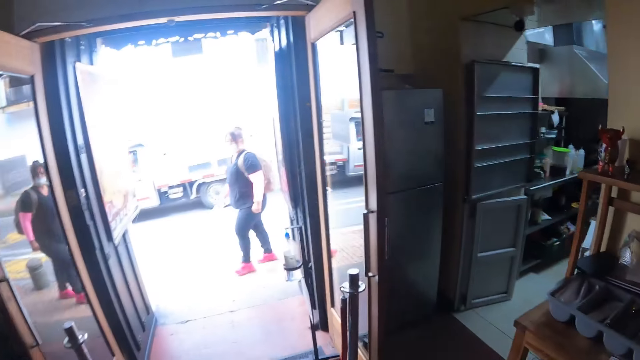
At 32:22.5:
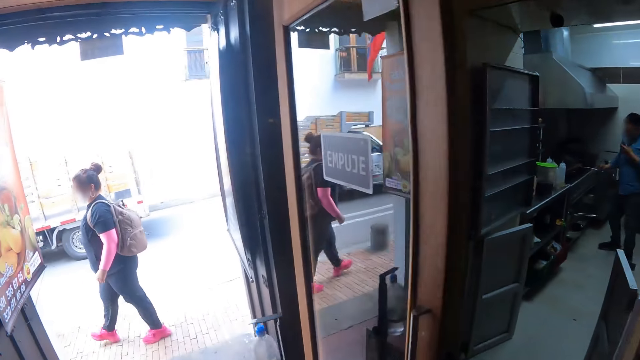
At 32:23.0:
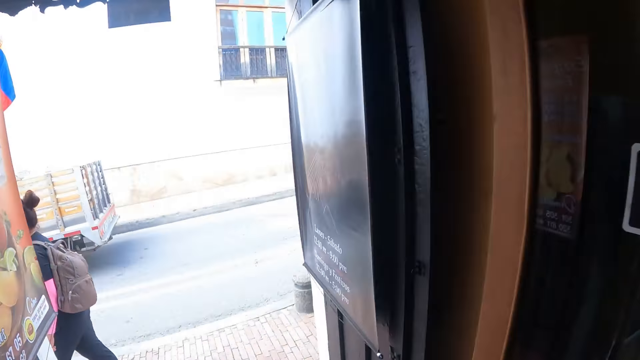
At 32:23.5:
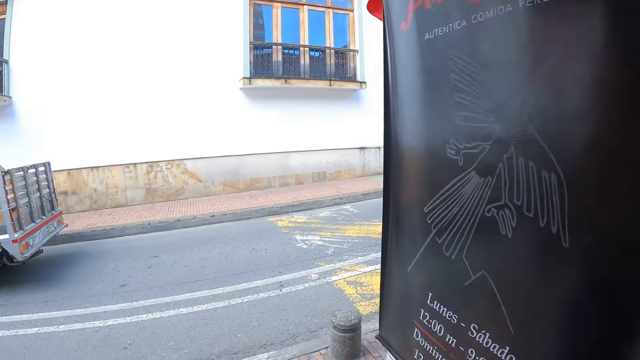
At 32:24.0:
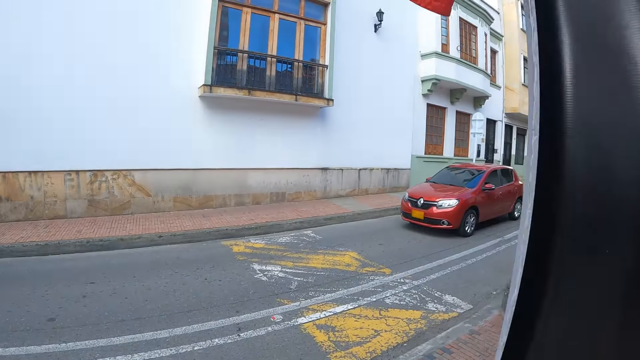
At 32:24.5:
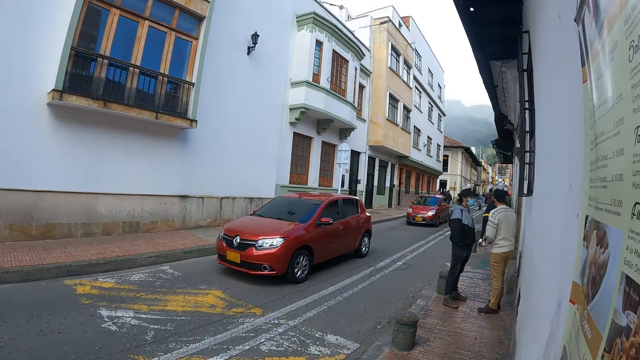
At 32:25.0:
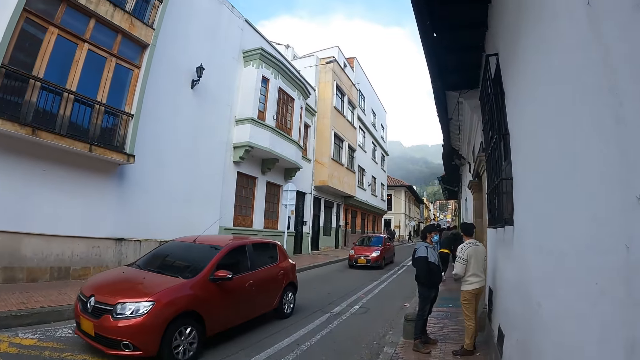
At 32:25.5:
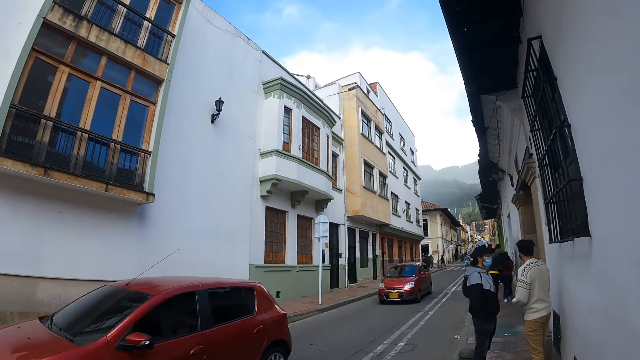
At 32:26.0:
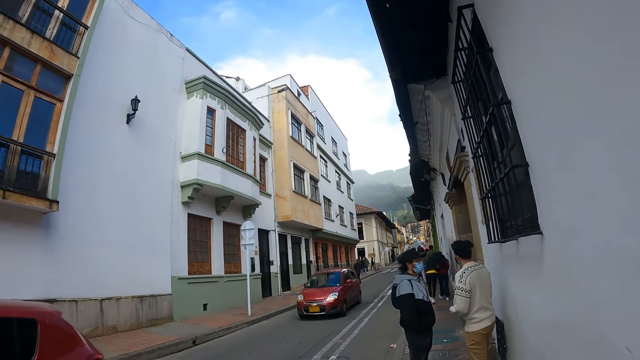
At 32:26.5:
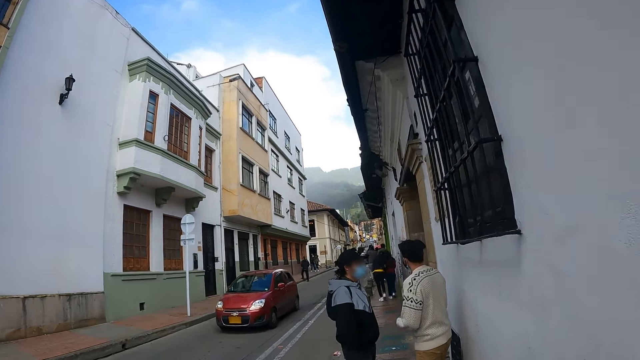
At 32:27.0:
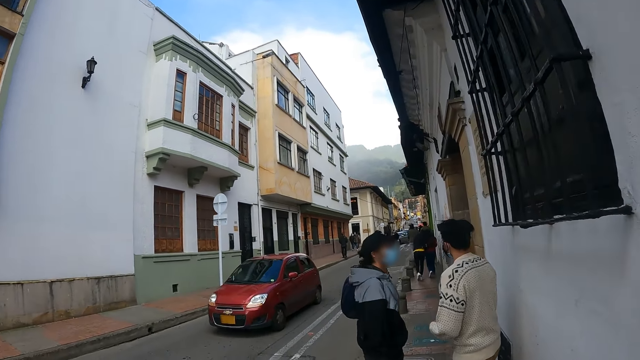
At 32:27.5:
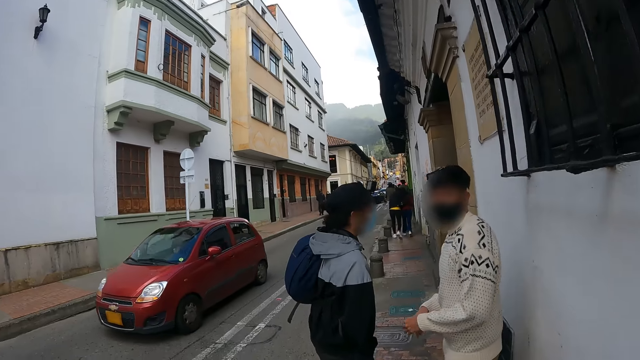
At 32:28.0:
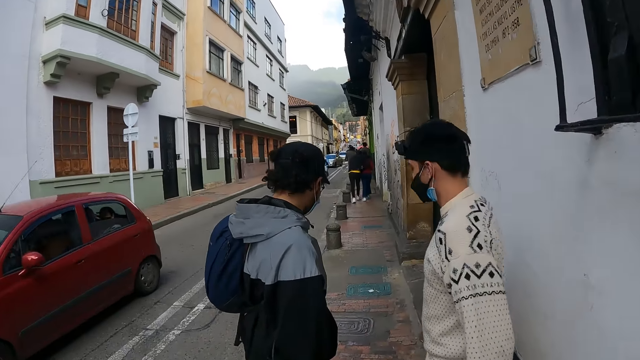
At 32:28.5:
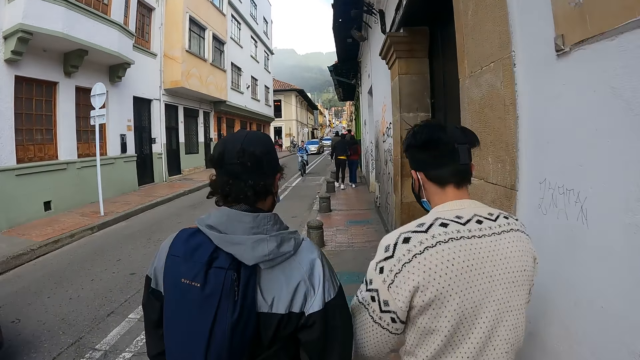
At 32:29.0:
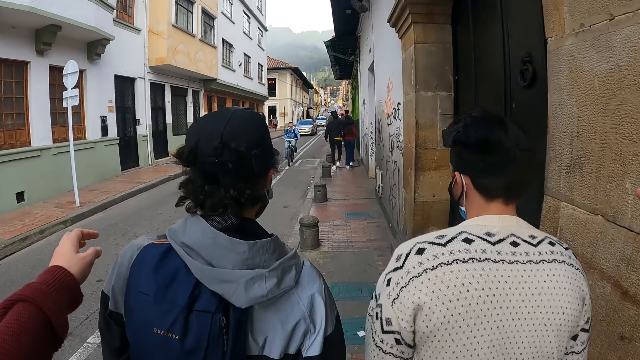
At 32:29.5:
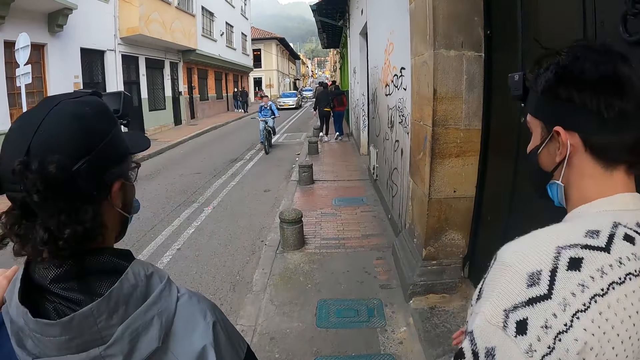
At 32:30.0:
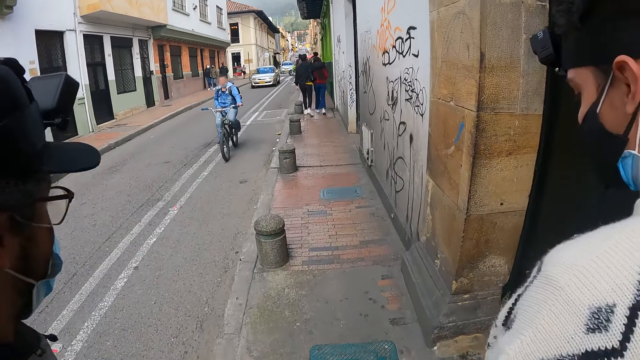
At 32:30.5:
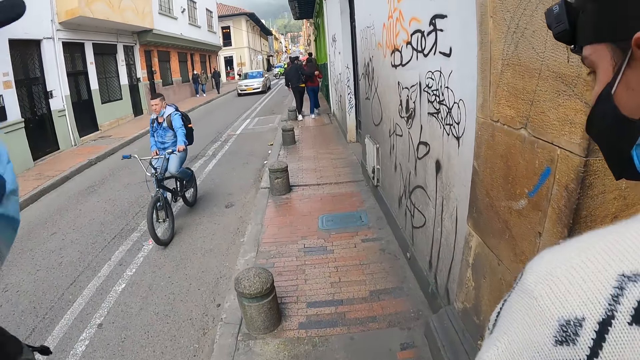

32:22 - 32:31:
The camera wearer walks out of the room. They walk on the road.

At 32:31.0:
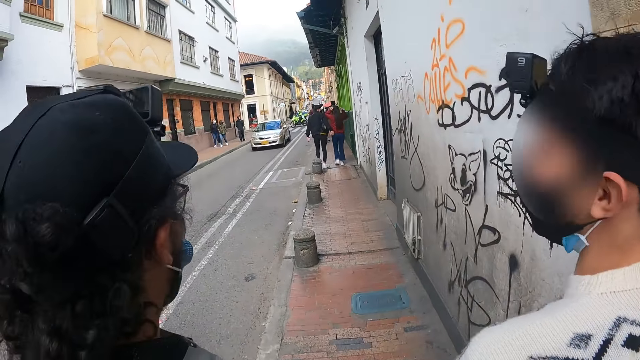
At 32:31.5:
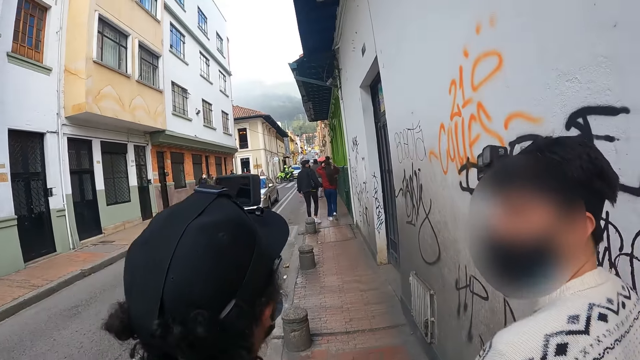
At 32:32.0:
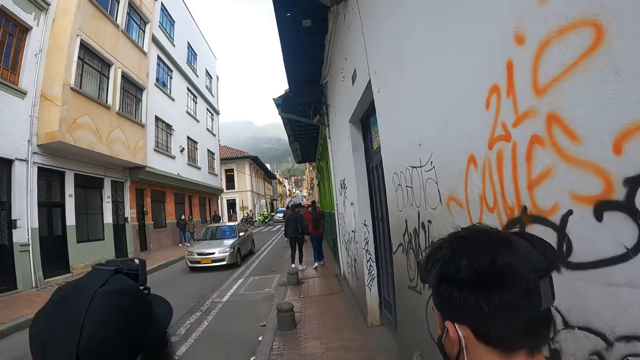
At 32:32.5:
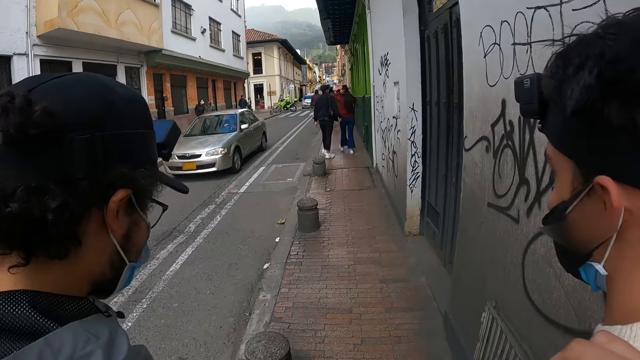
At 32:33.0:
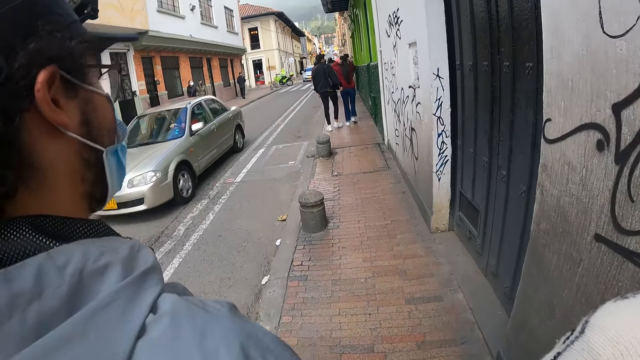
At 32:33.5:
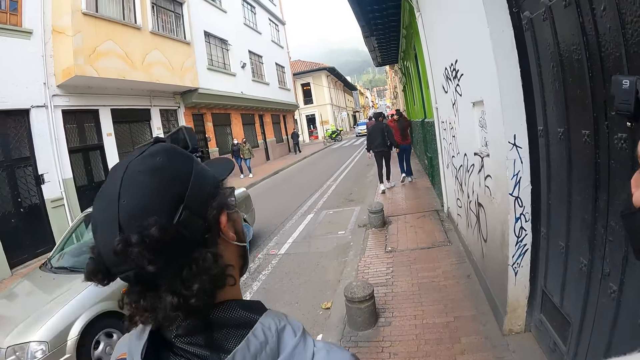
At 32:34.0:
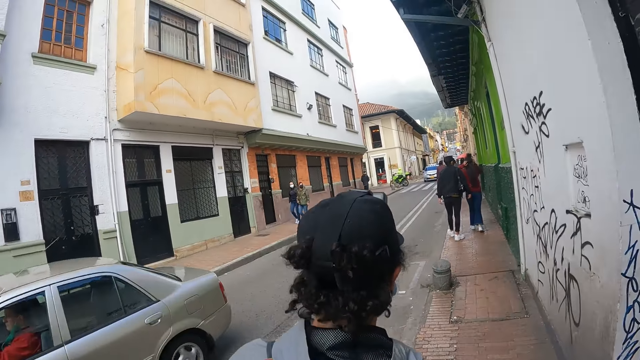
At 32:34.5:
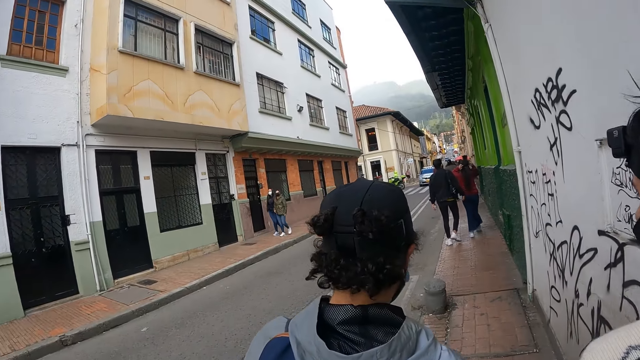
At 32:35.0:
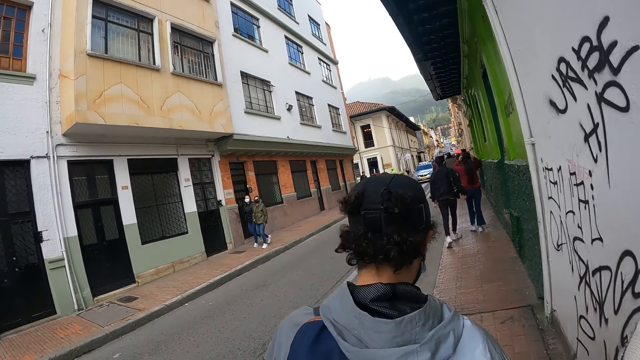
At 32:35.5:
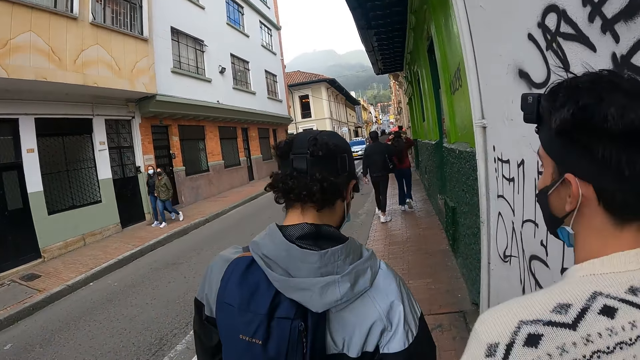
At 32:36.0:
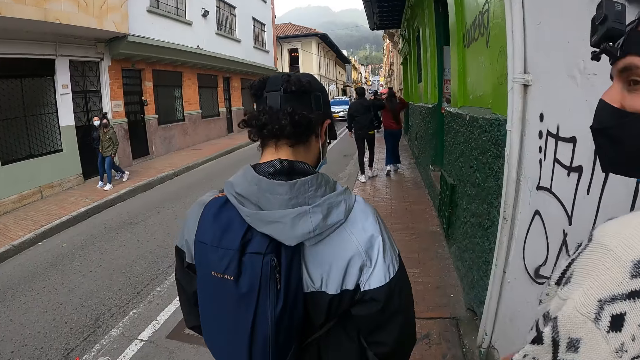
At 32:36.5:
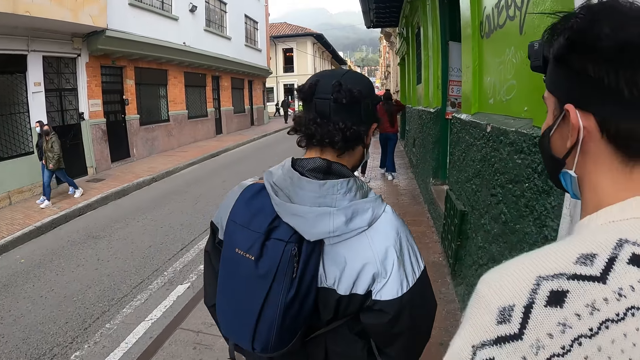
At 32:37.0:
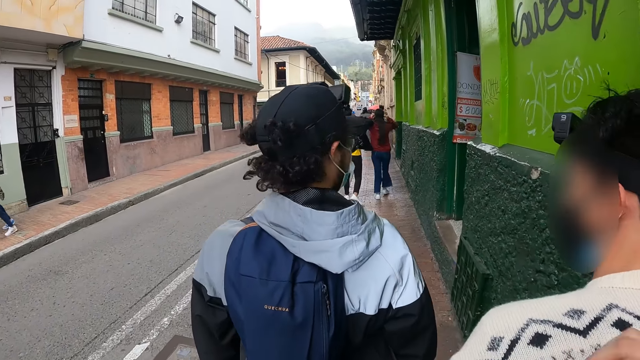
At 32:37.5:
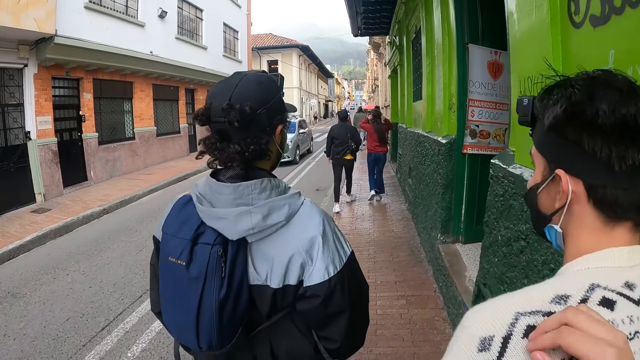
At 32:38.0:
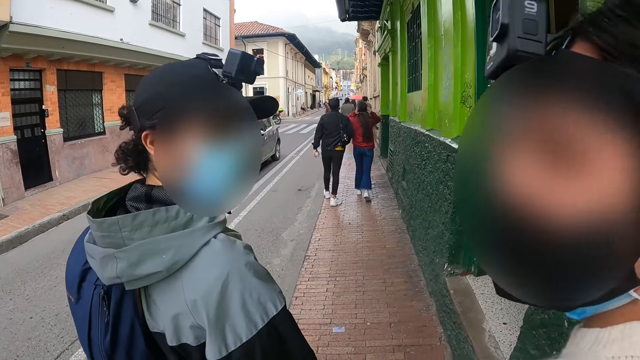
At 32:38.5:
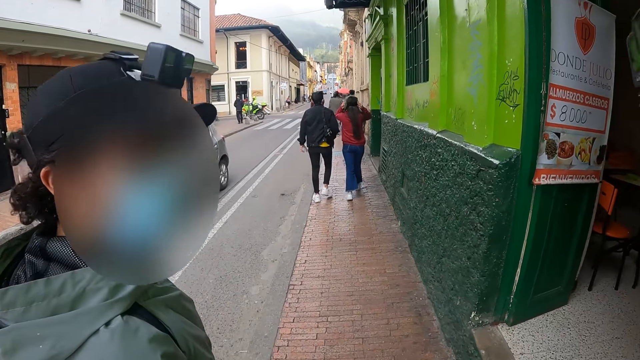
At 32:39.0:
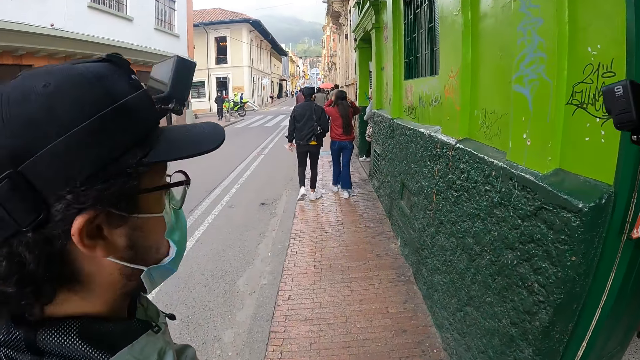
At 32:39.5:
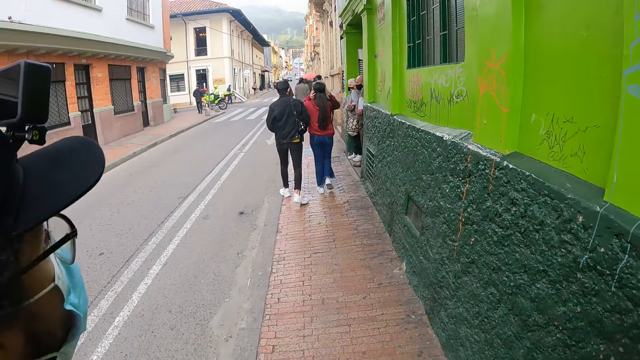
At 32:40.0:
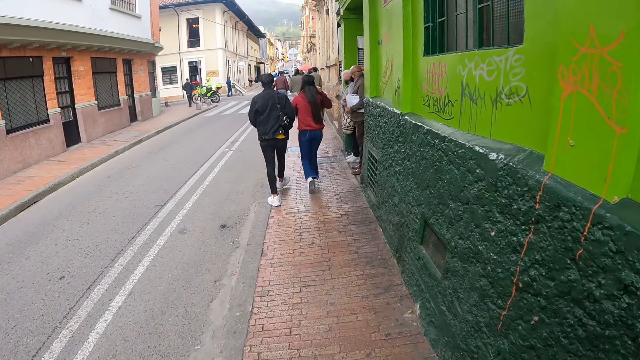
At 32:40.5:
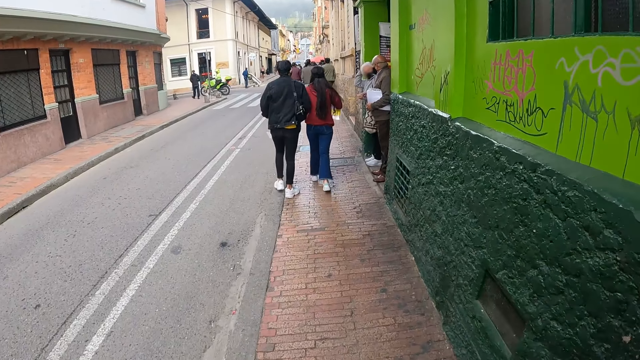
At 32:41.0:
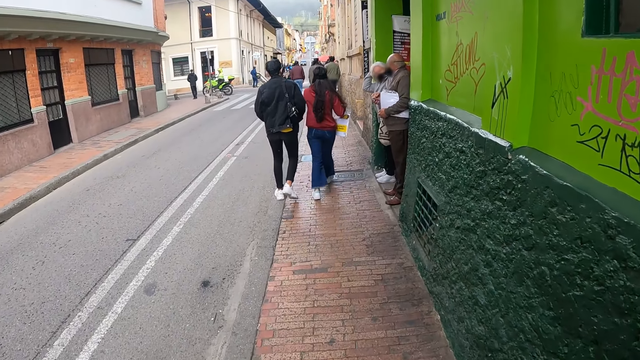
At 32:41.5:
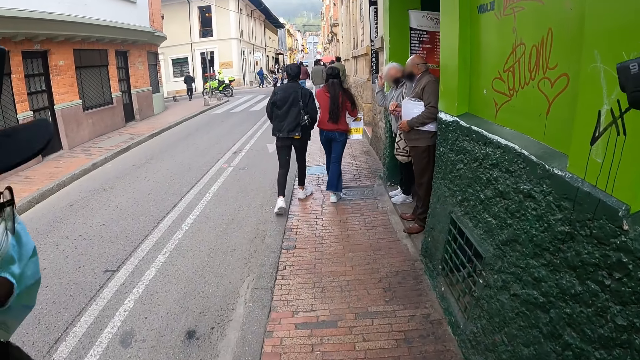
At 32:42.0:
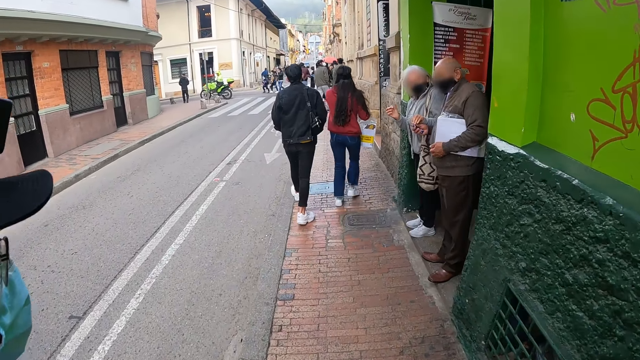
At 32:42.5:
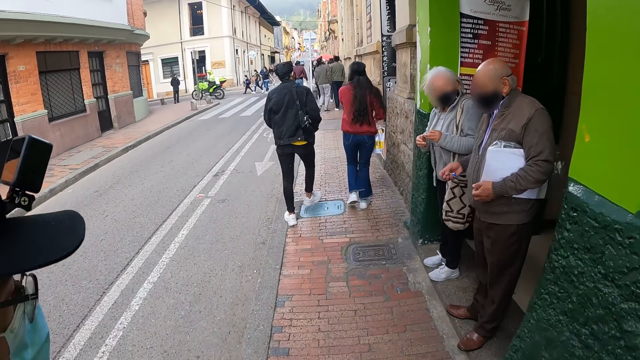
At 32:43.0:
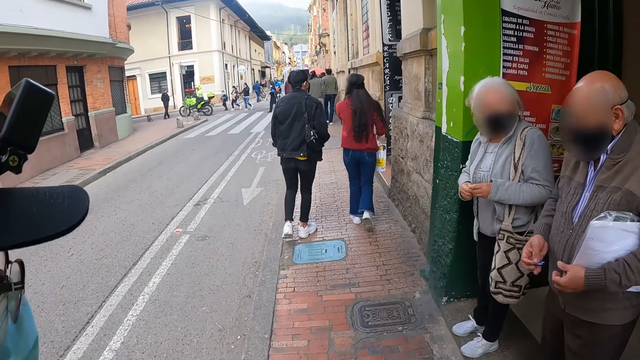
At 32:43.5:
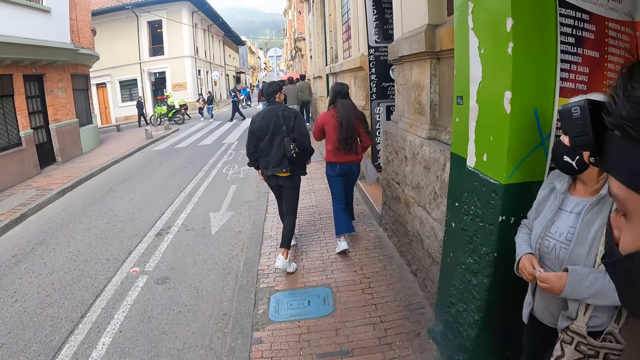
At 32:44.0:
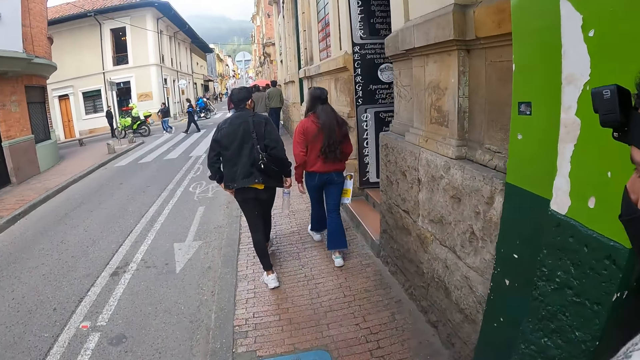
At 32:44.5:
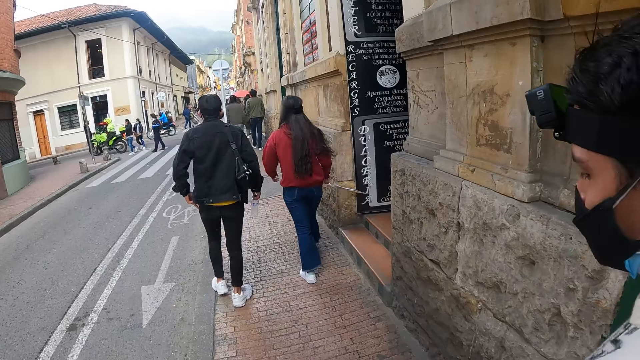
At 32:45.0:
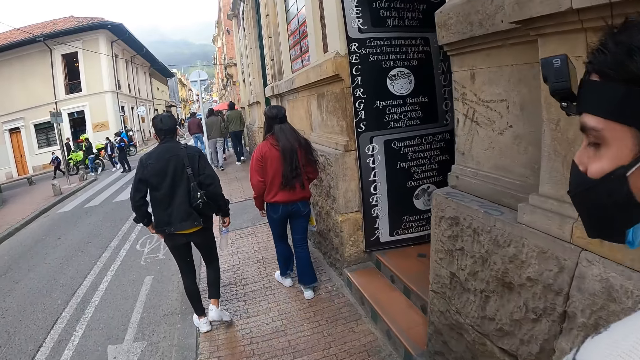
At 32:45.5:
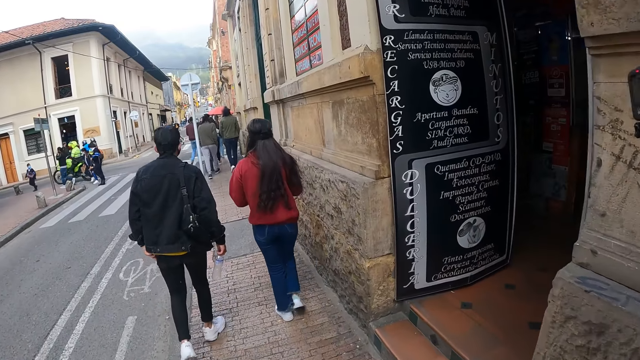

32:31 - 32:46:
The camera wearer gestures with his hand. He holds the back of a person and walks on the road. He holds the back of the person. The person turns back. Another person turns back. The camera wearer walks on the road.
